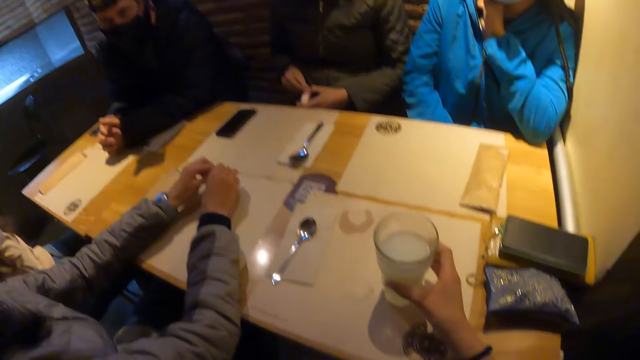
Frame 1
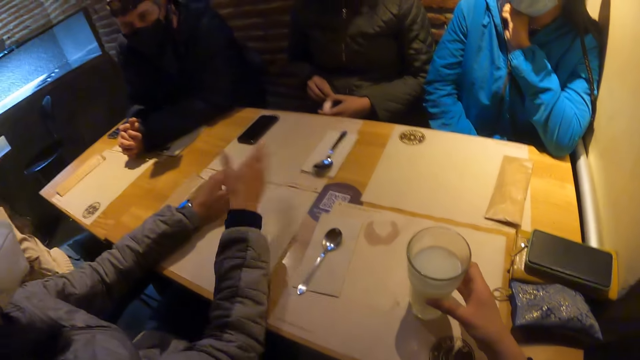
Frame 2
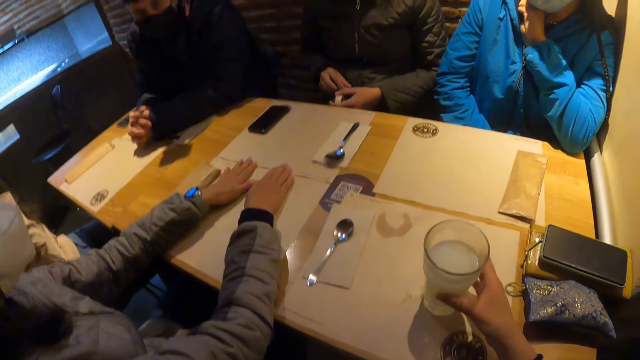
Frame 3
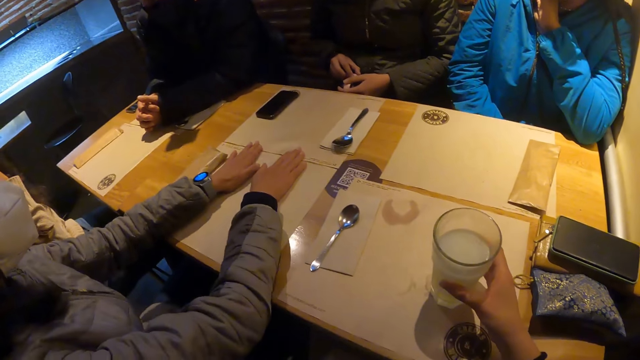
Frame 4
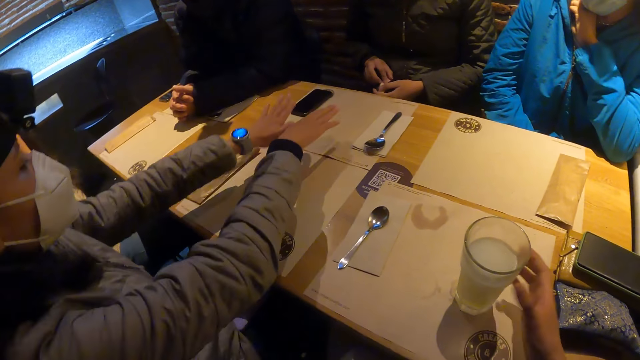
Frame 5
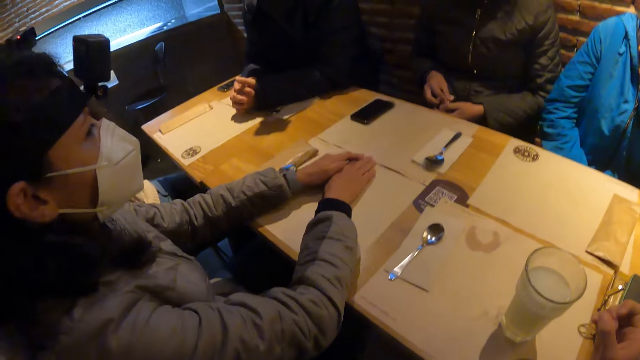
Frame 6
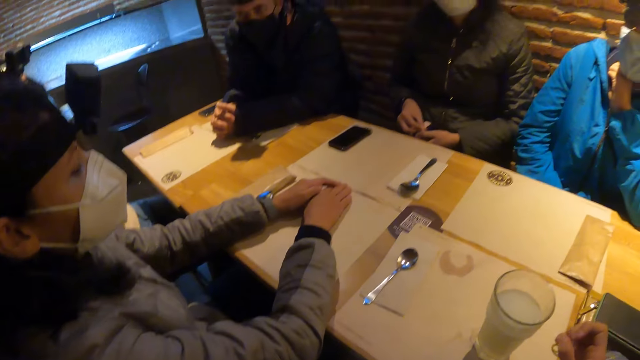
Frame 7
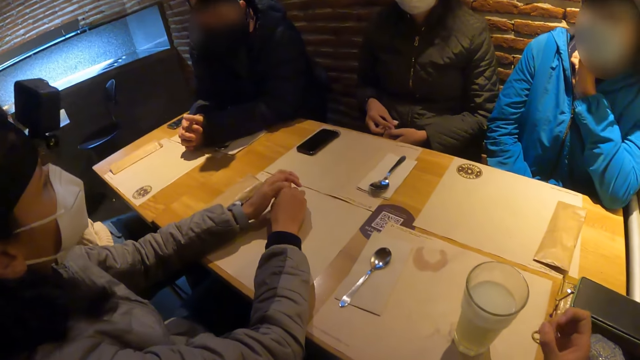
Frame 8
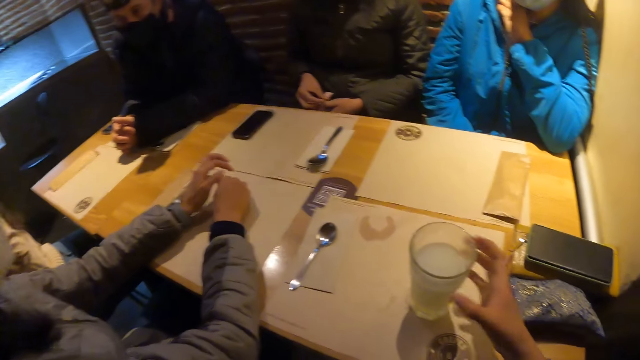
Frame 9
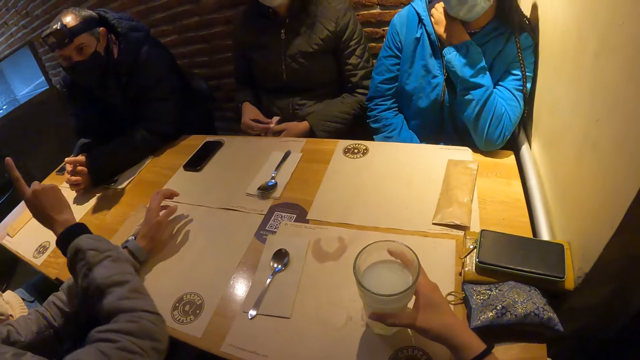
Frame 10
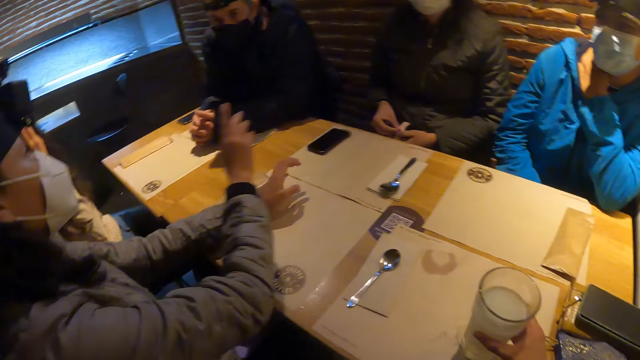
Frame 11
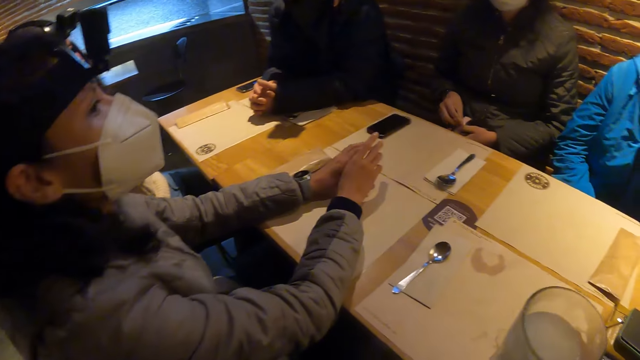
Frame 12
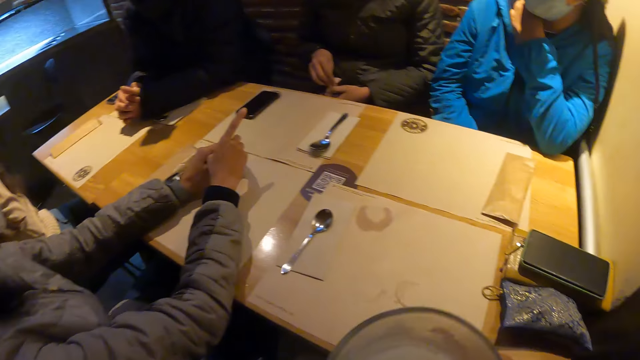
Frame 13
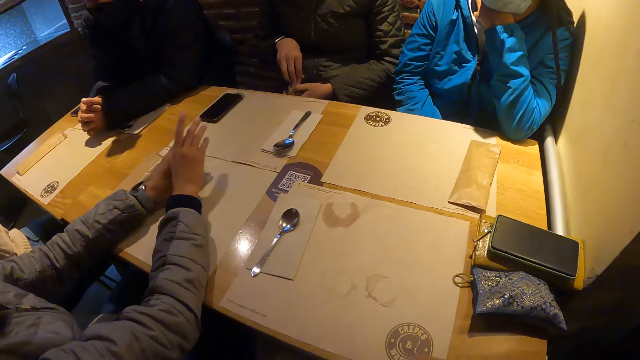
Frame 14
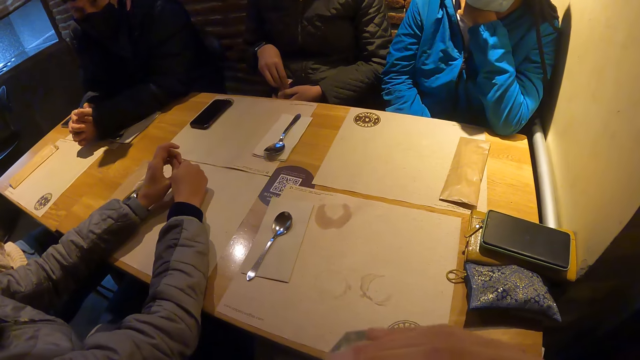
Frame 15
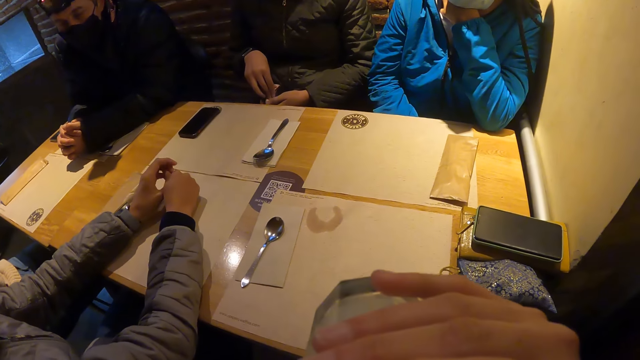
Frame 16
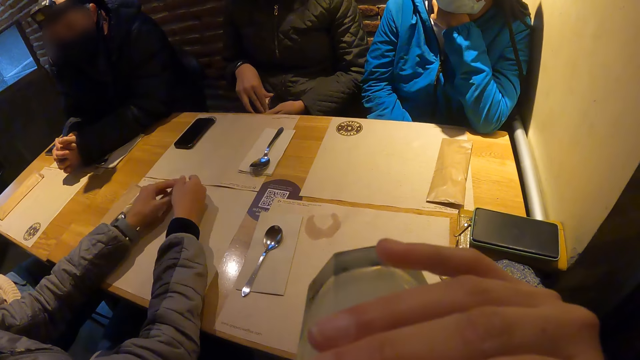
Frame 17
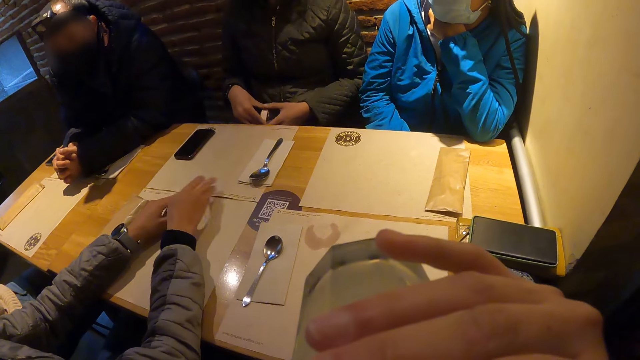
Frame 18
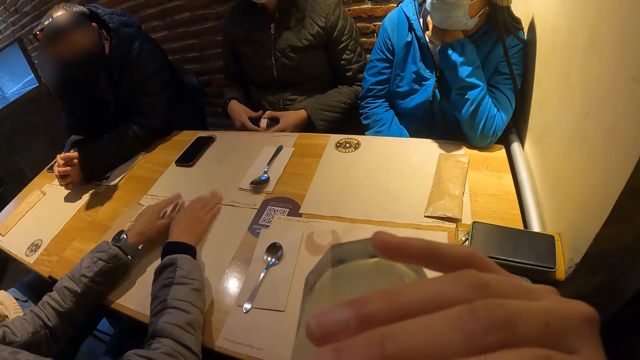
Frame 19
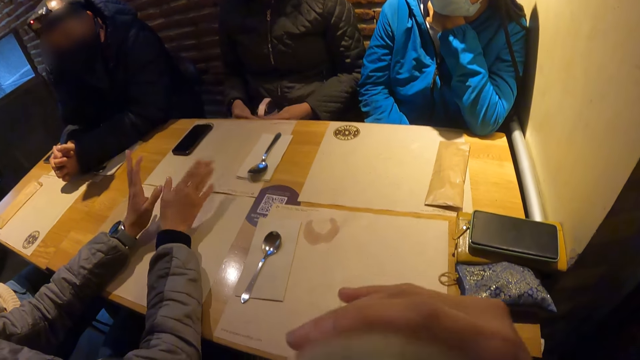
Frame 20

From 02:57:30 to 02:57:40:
The camera wearer rotates the glass on the table with her right hand. A person talks. The camera wearer holds the glass cup with her right hand. She grabs the glass on the table. She picks up the glass cup from the table with her right hand. She drinks lemonade or porridge from the glass cup in her right hand. The person points a finger.

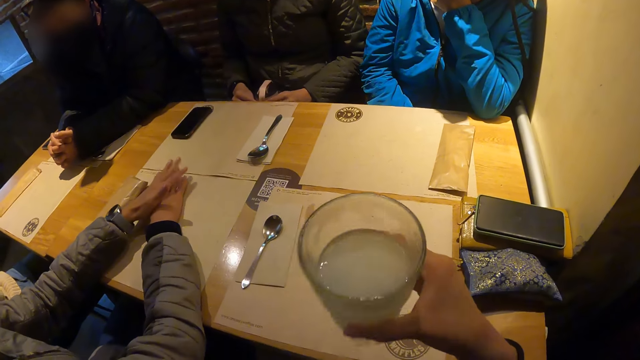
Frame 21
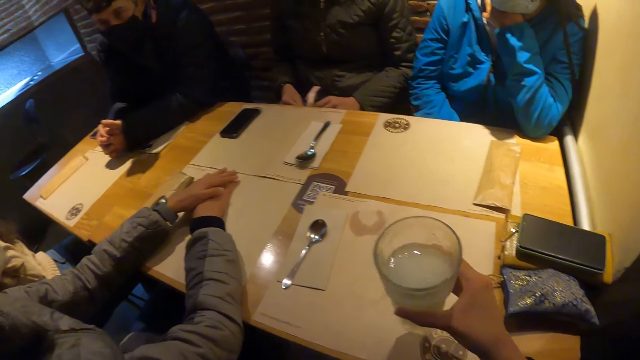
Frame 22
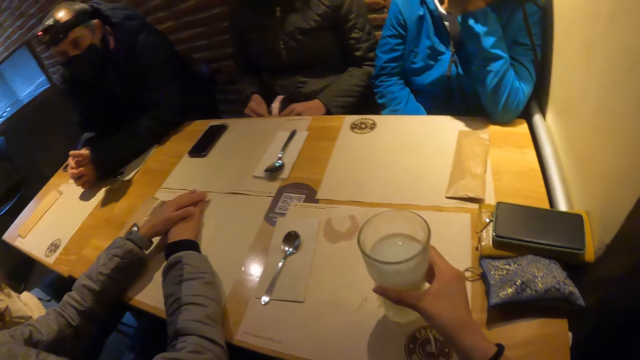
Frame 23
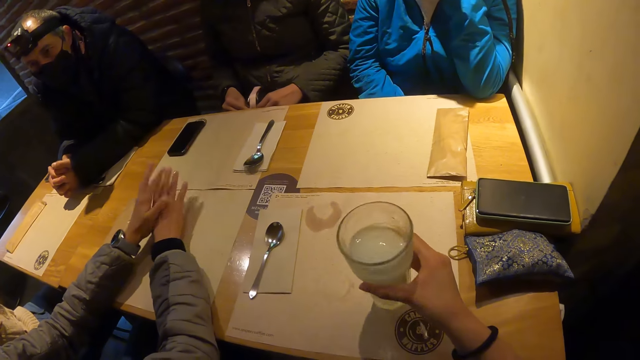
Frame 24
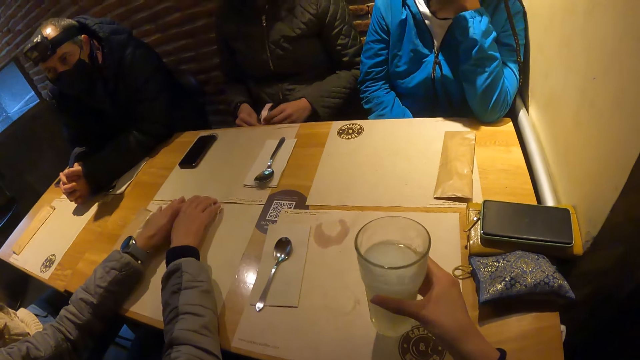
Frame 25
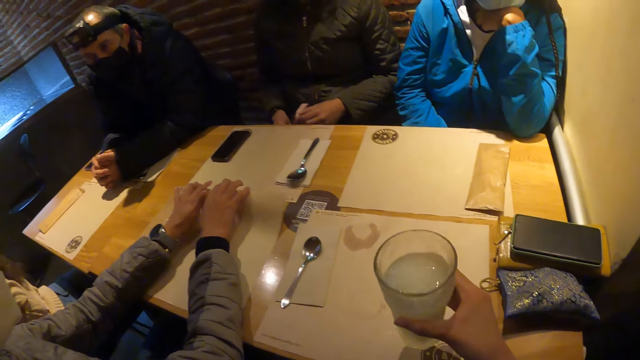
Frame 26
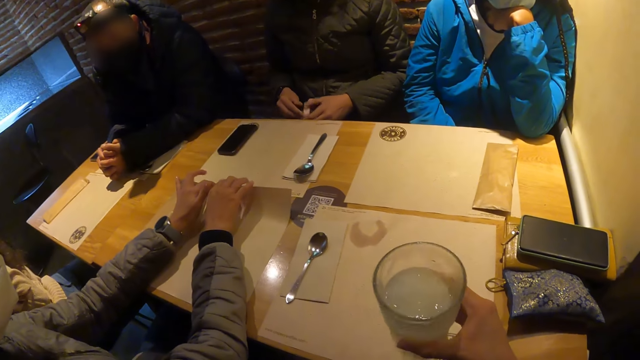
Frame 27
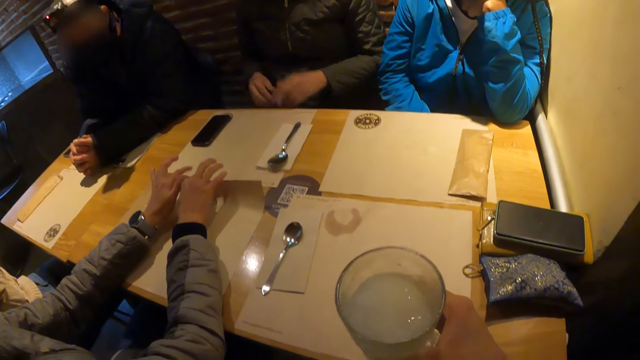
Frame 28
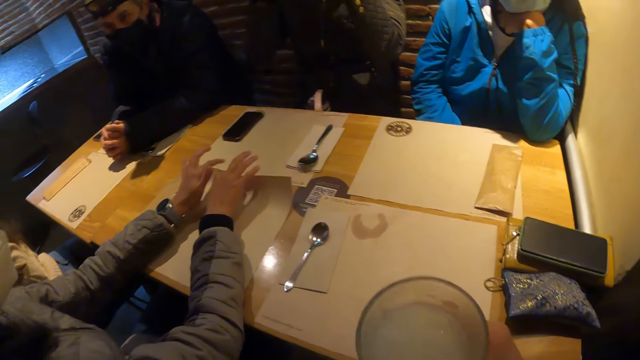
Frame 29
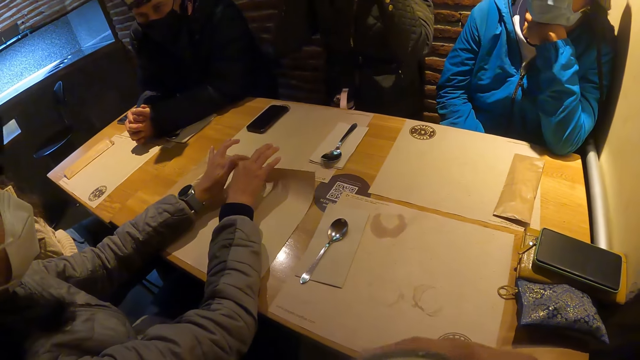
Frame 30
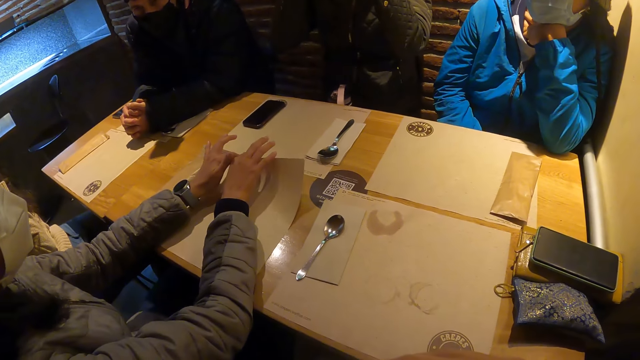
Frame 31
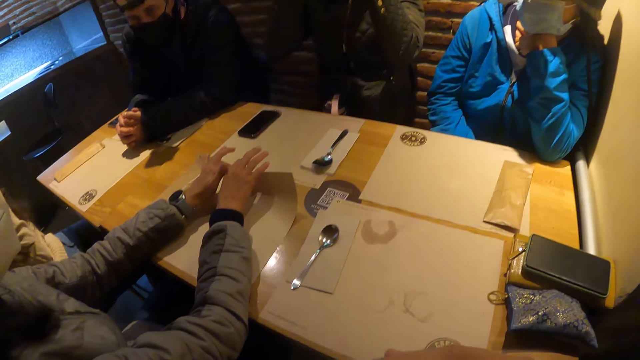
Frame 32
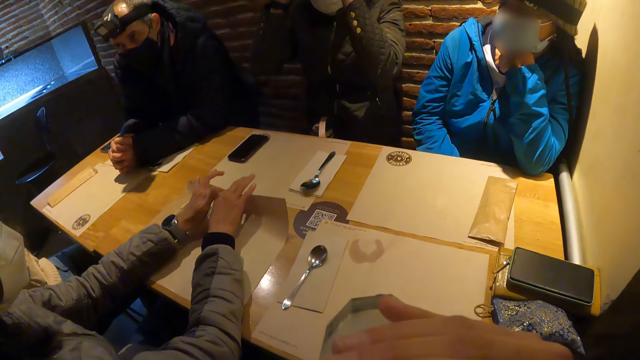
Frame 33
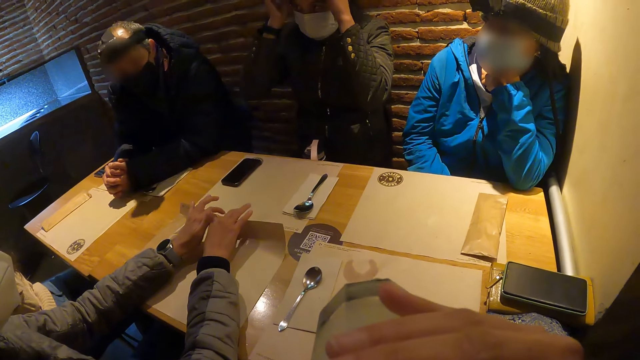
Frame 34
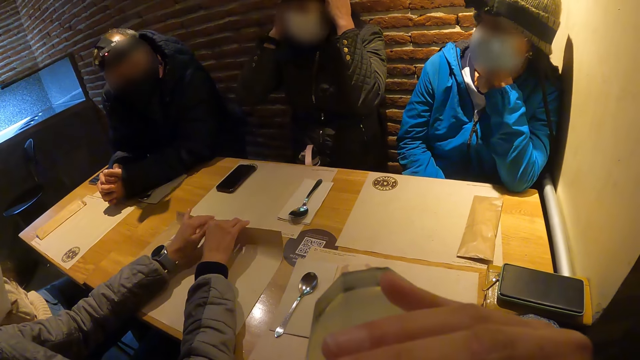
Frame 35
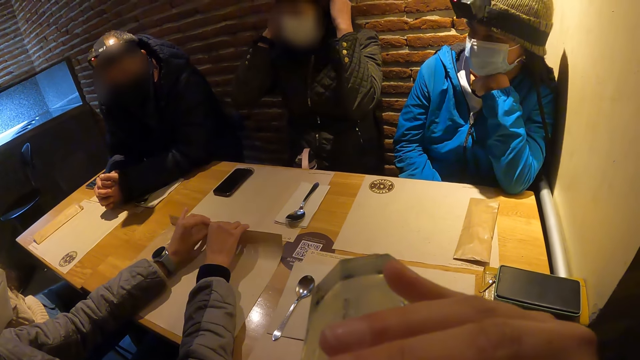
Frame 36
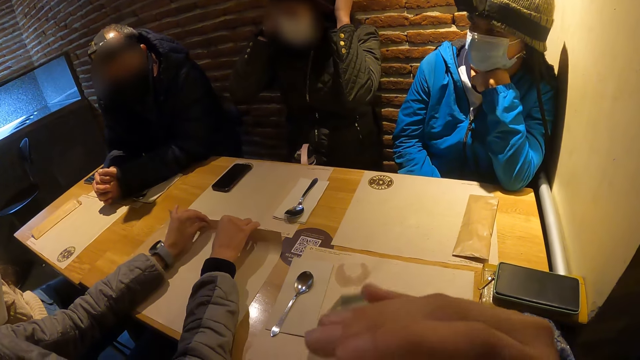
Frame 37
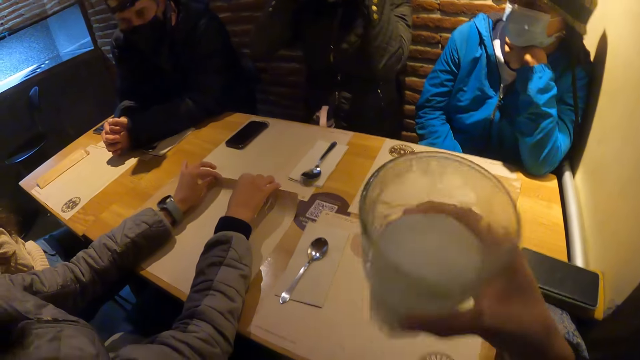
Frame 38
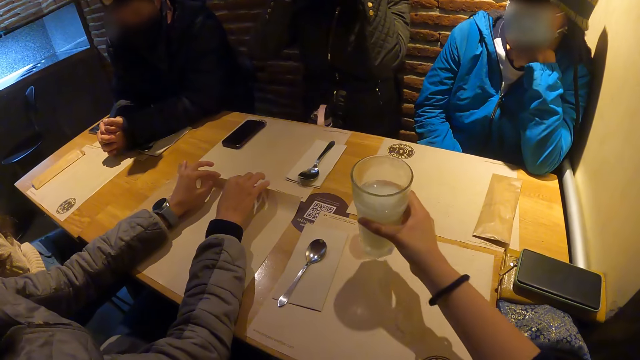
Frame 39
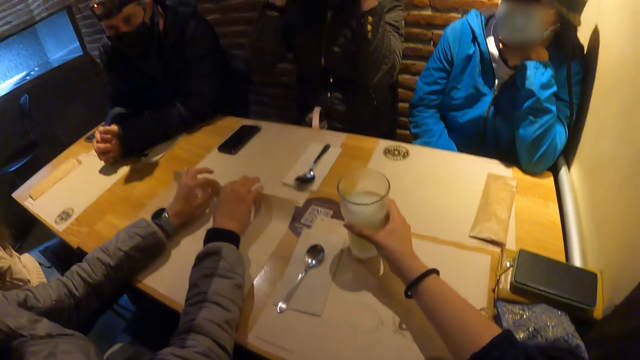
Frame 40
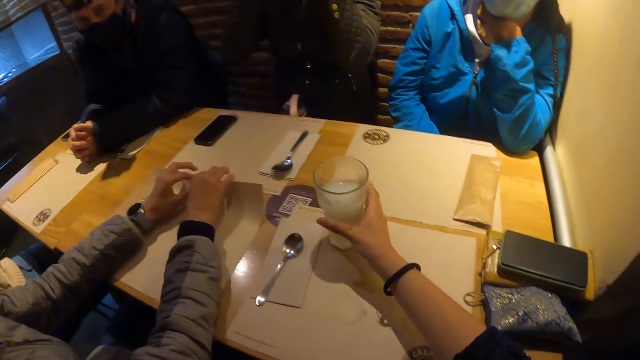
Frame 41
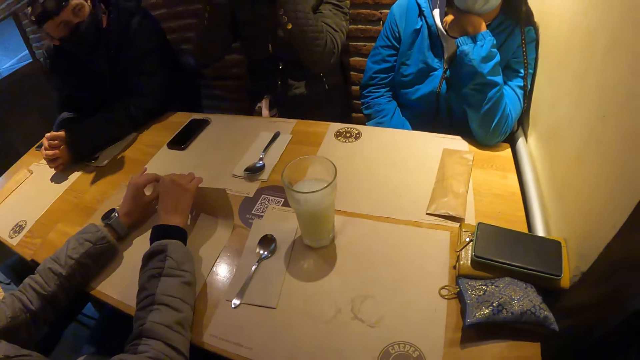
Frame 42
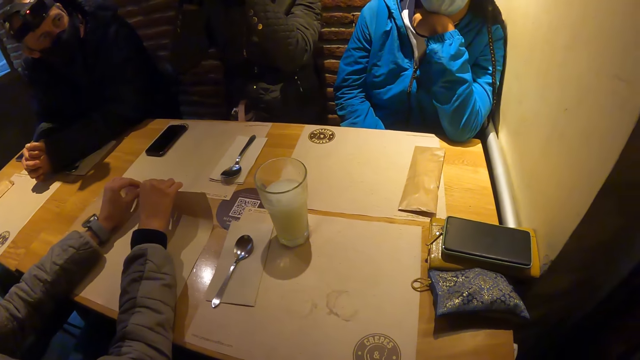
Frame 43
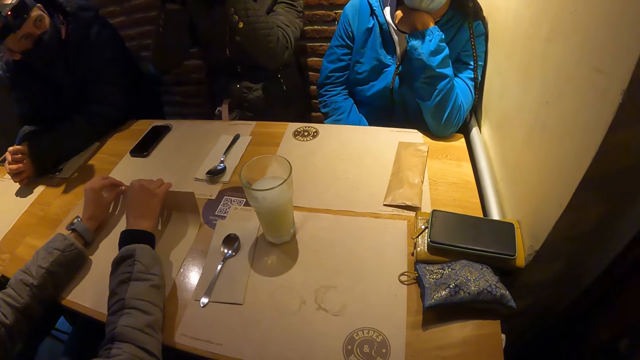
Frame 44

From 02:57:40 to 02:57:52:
The camera wearer shakes the lemonade in the glass cup with her right hand. The woman lifts the table mat on the table with both hands. The camera wearer drinks lemonade or porridge from the glass cup in her right hand. She drops the glass cup on the table with her right hand.
